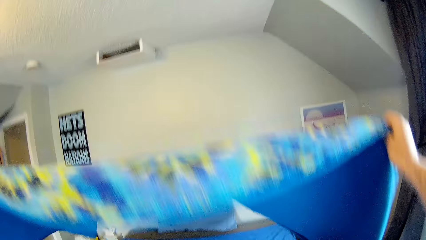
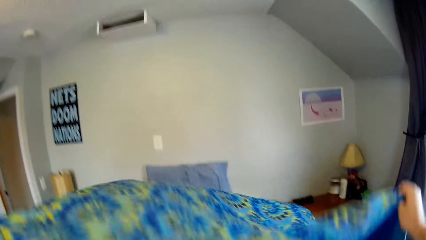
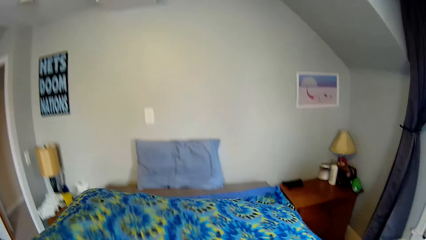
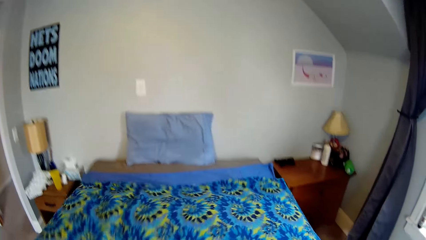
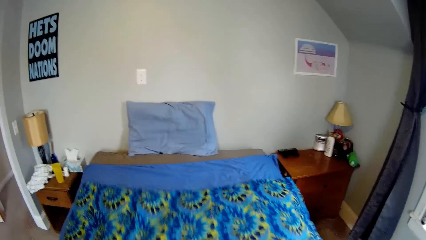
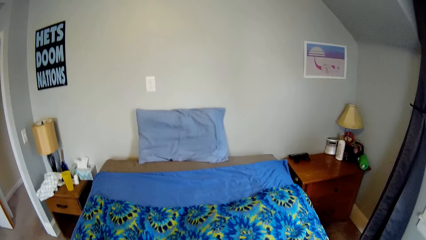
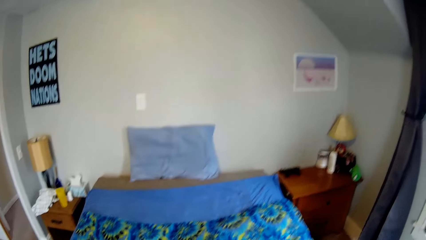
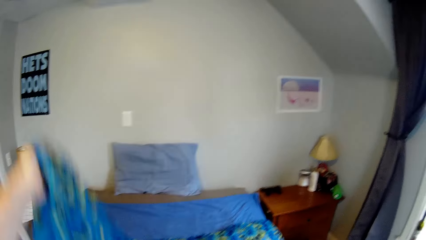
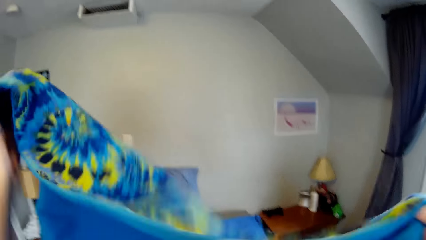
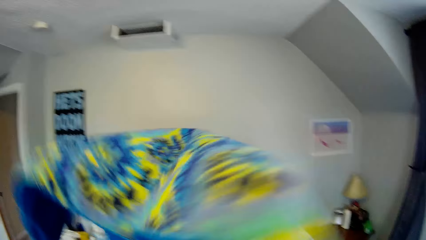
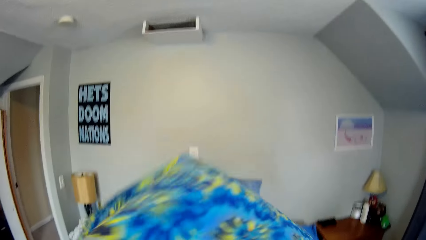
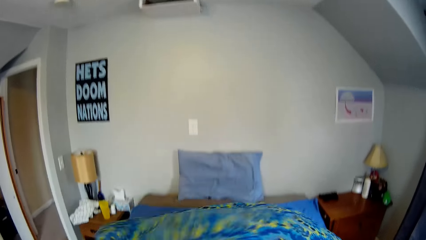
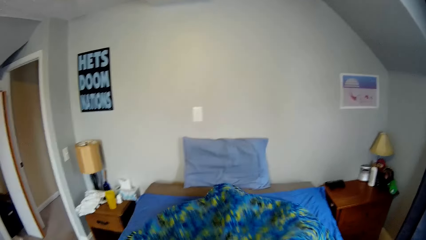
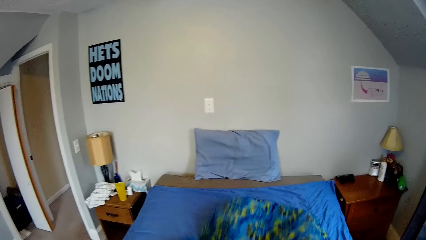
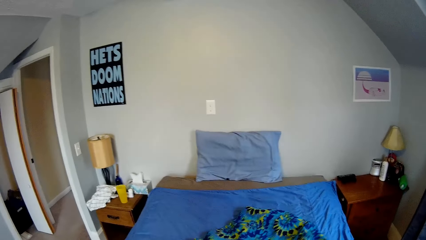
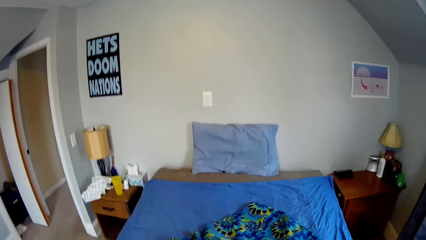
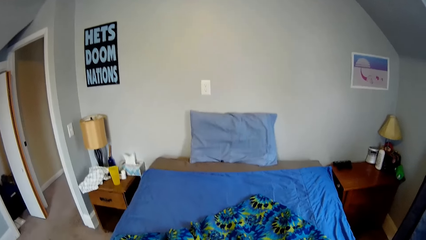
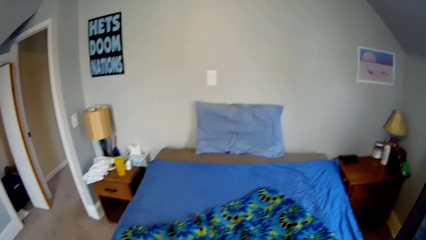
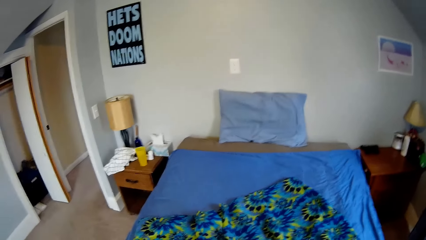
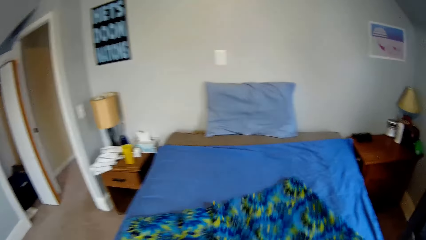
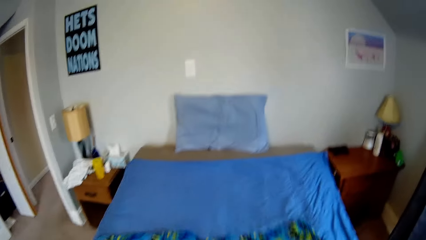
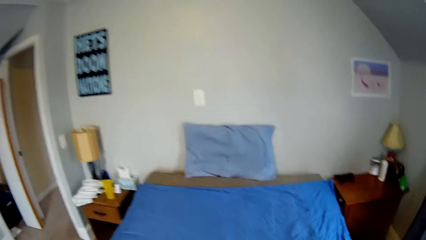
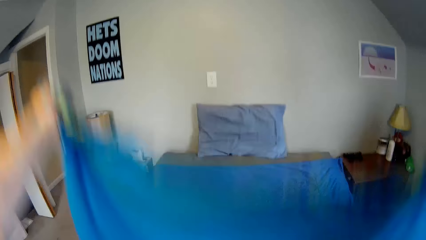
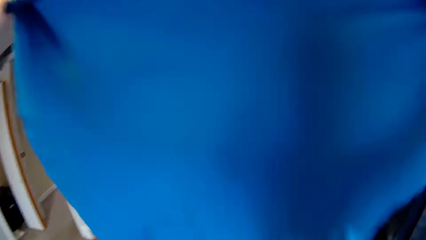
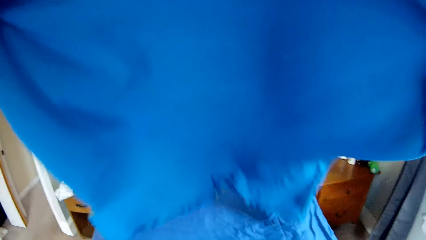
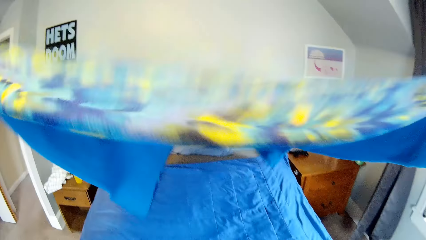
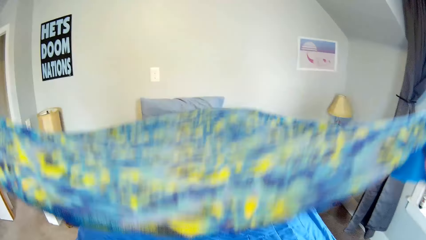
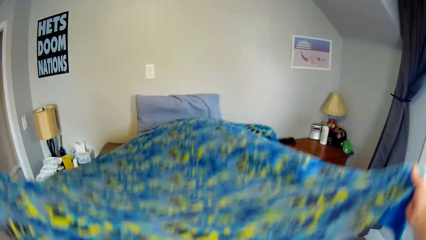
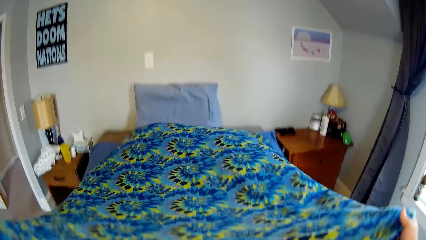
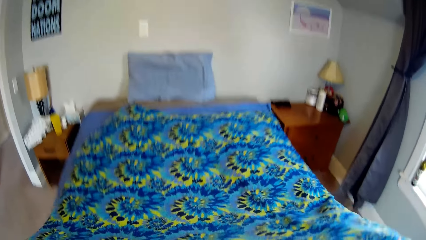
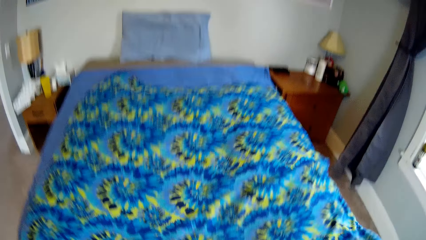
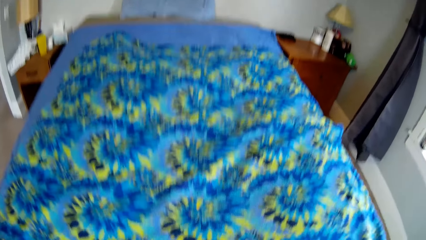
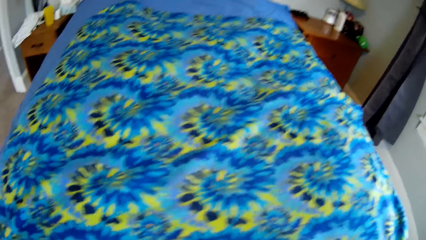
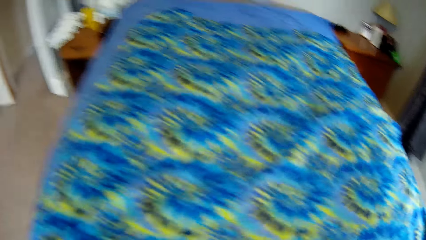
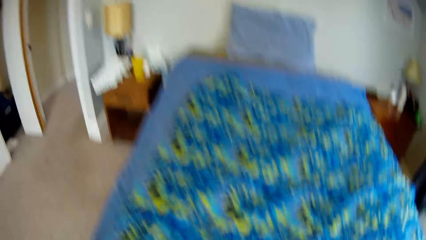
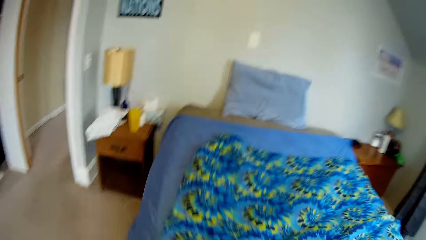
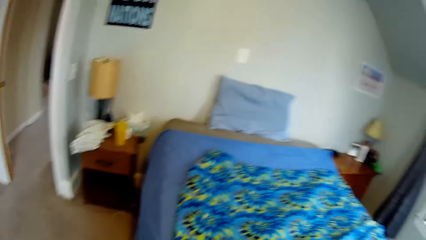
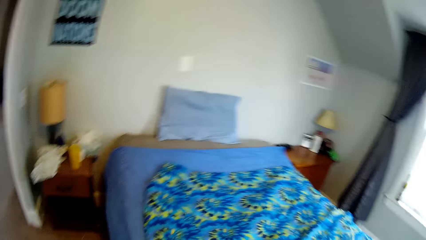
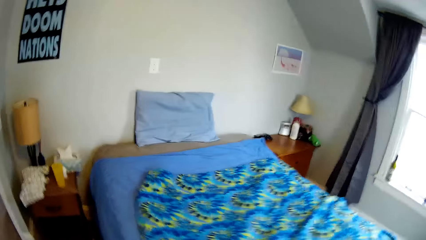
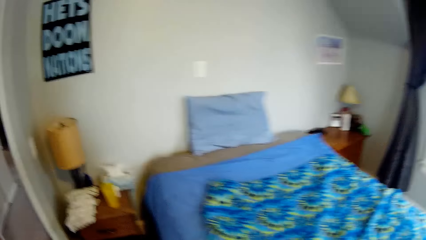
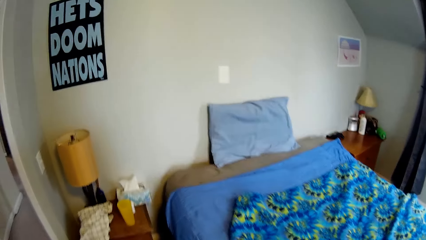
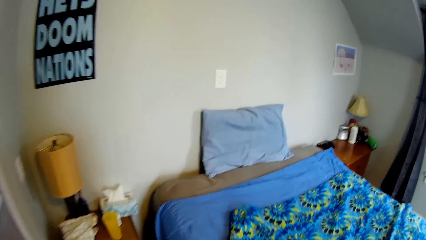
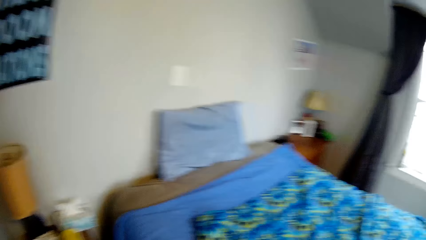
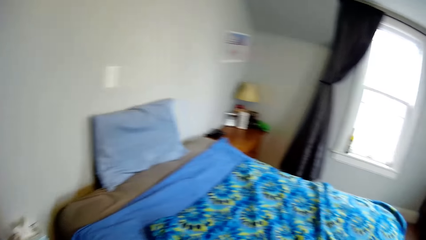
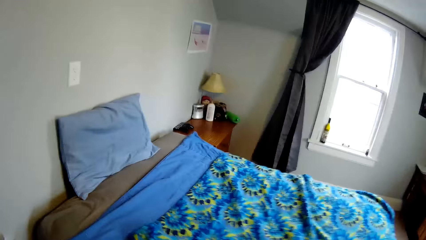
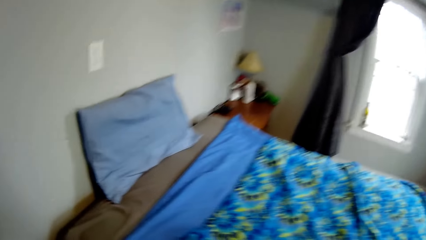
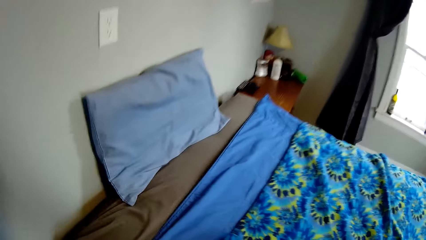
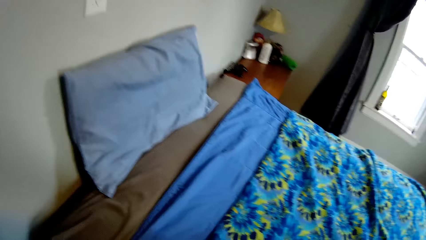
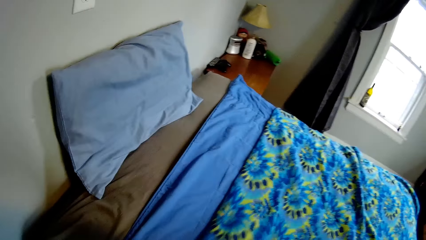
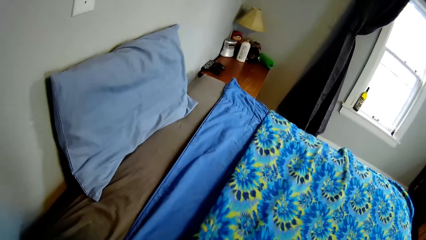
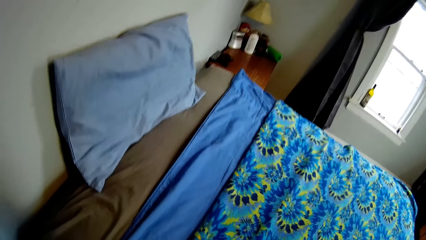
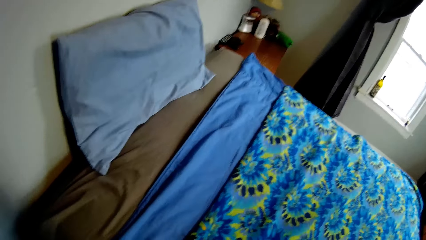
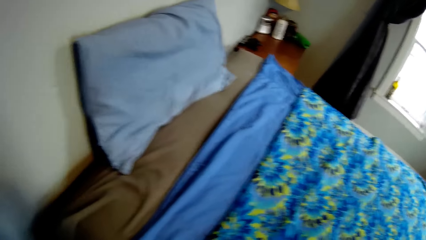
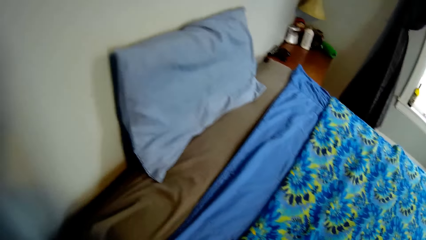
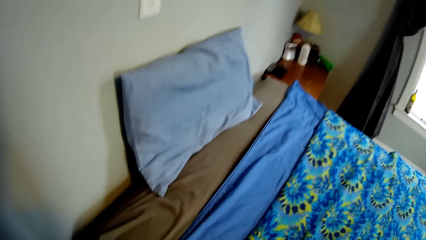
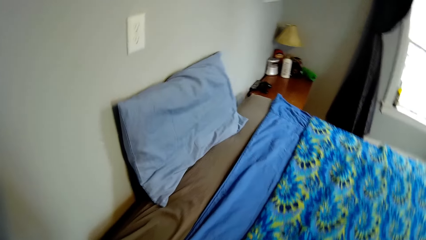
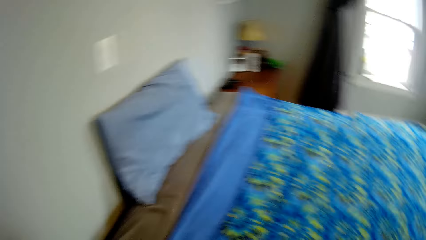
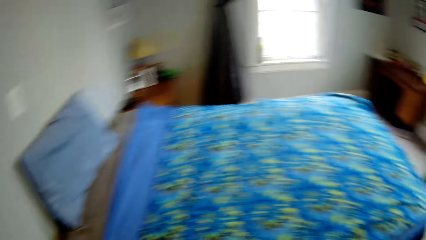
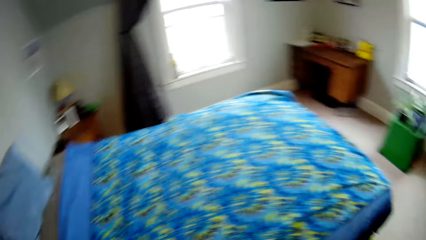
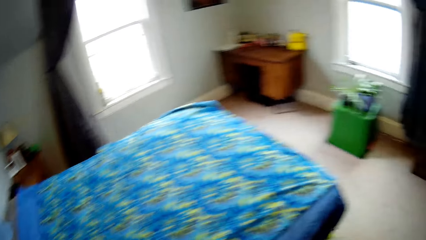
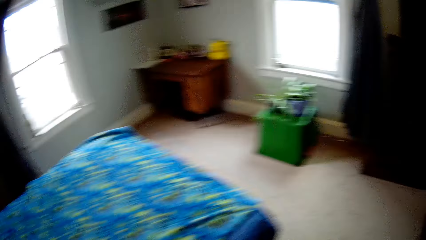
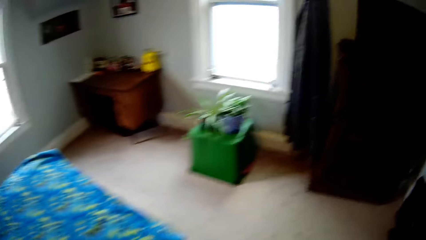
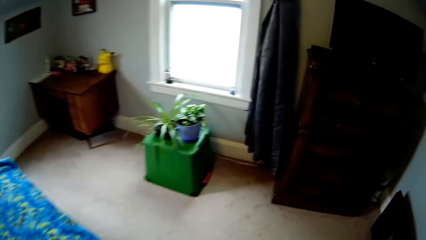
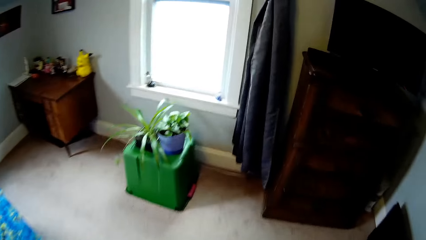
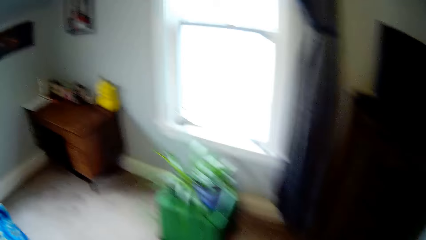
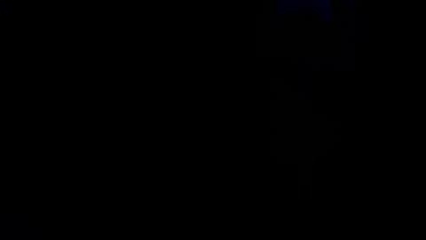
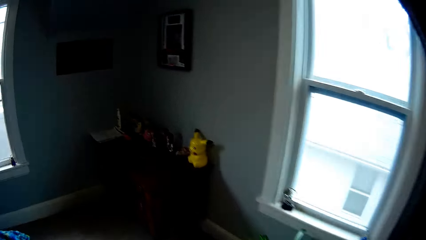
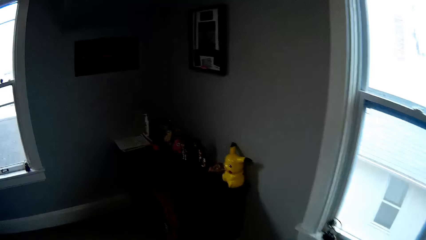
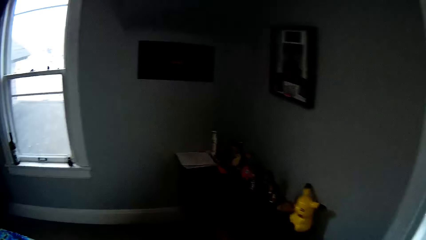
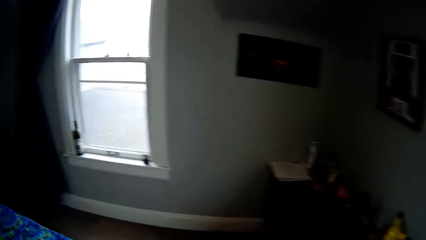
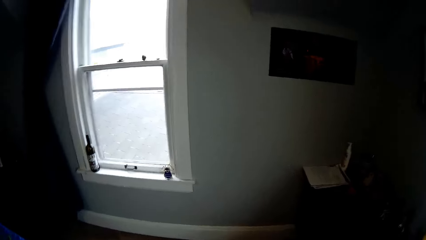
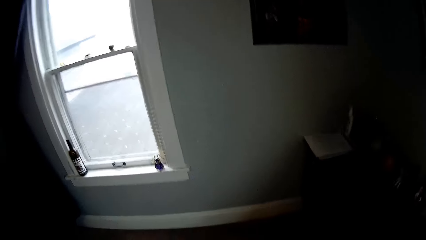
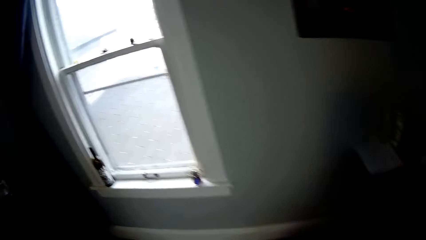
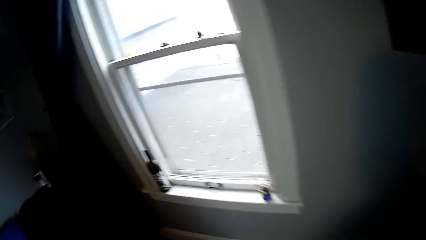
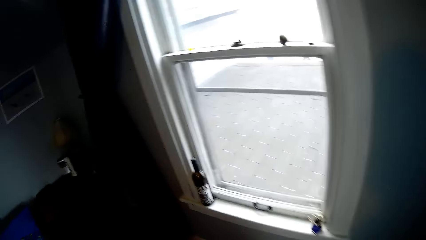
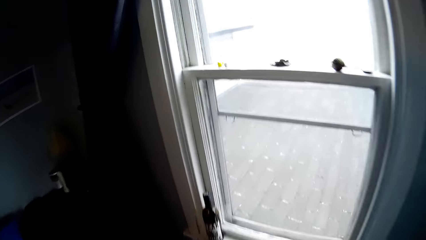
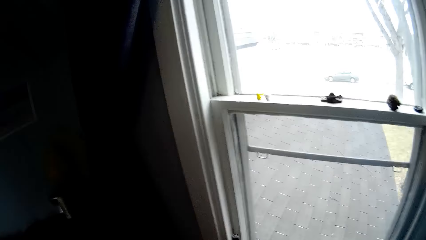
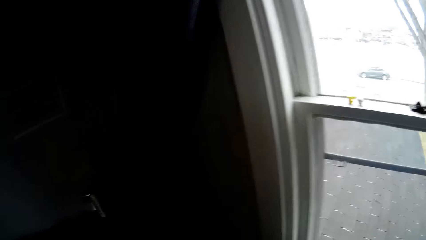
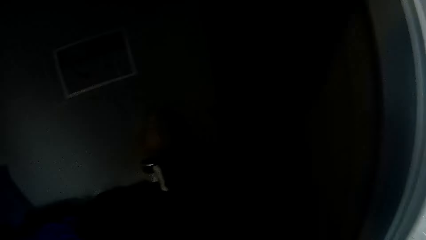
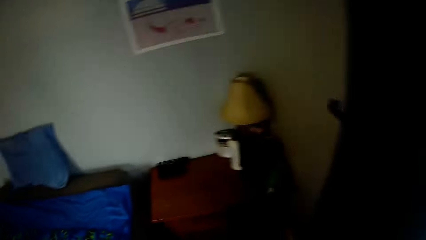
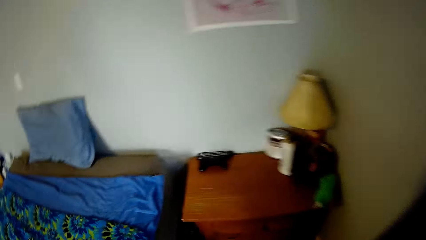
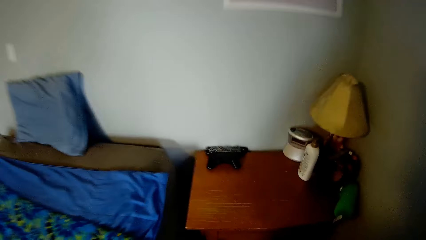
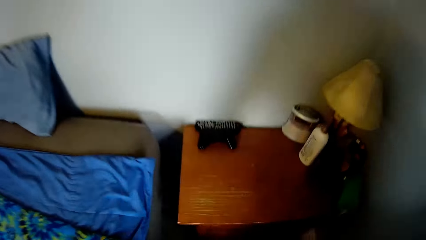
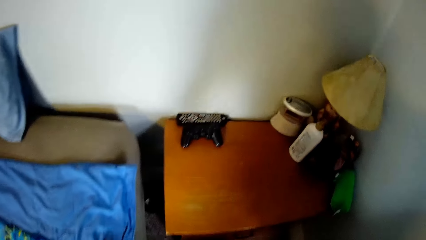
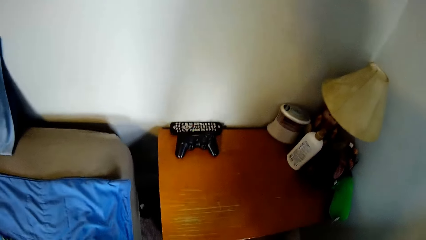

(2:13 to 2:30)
The camera wearer spreads a sheet on the bed. They move around the bed. They spread the bed. They move around the bed in the room.
